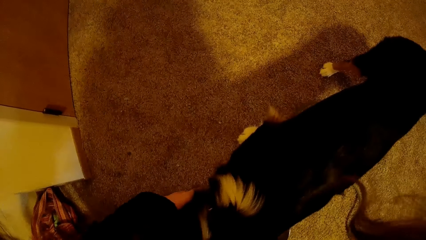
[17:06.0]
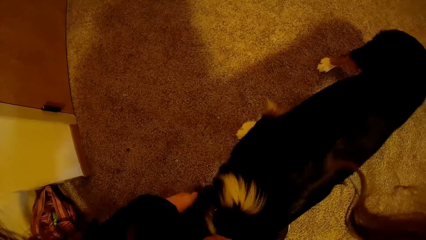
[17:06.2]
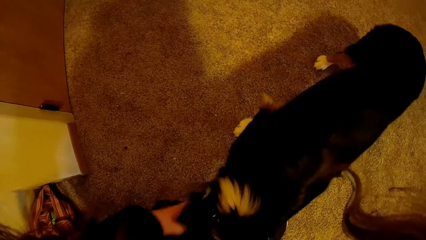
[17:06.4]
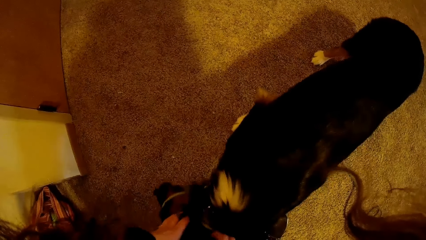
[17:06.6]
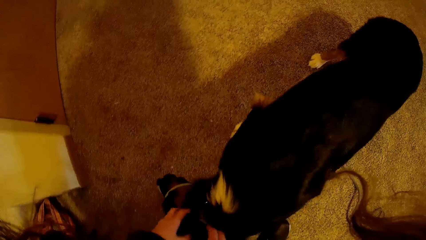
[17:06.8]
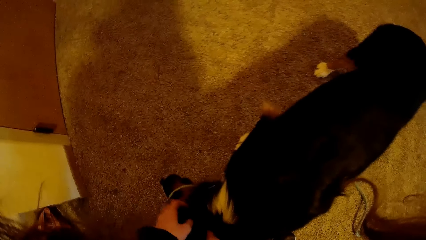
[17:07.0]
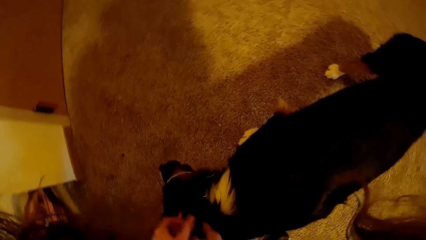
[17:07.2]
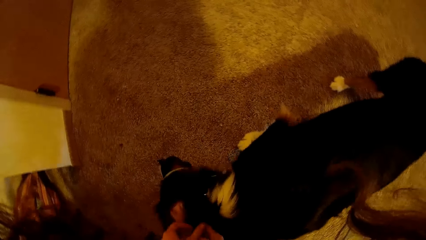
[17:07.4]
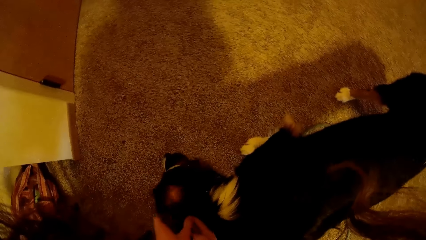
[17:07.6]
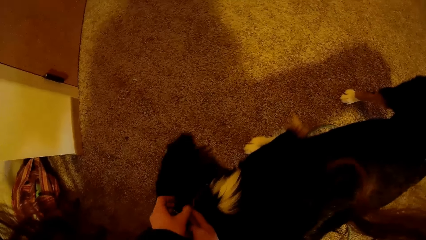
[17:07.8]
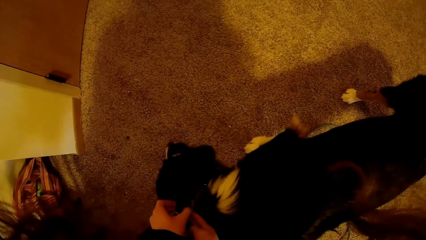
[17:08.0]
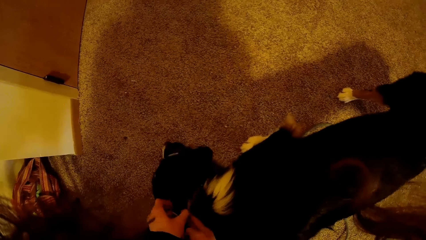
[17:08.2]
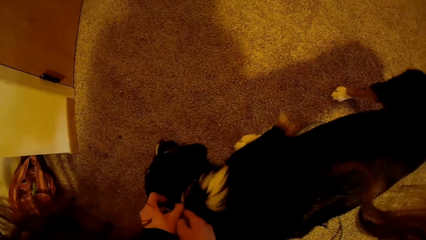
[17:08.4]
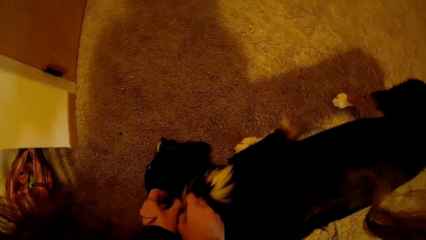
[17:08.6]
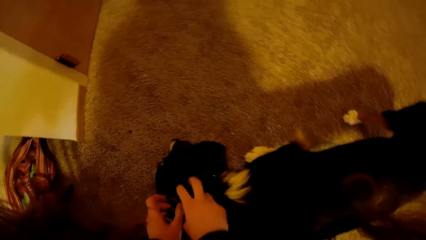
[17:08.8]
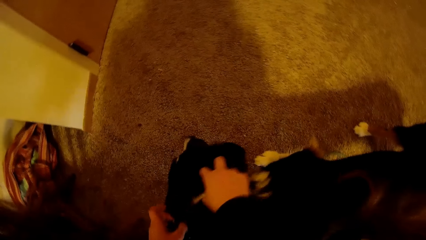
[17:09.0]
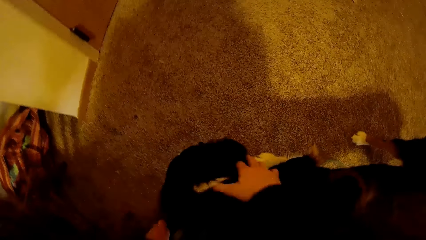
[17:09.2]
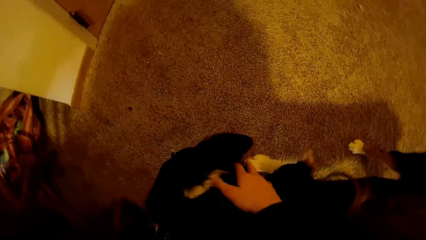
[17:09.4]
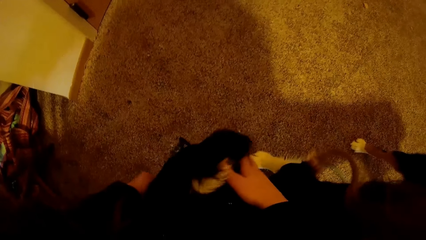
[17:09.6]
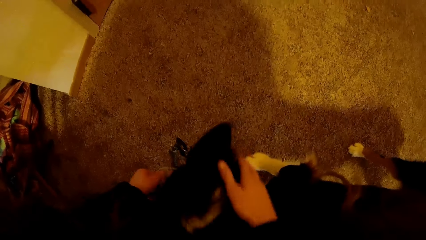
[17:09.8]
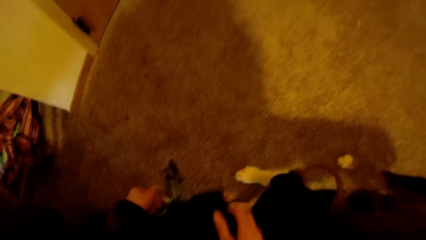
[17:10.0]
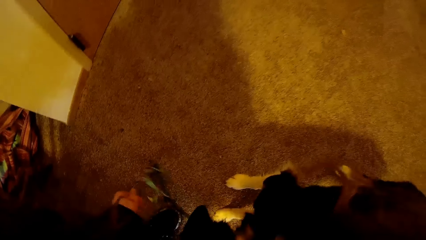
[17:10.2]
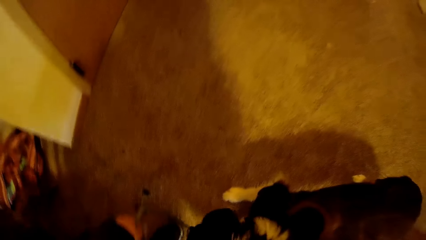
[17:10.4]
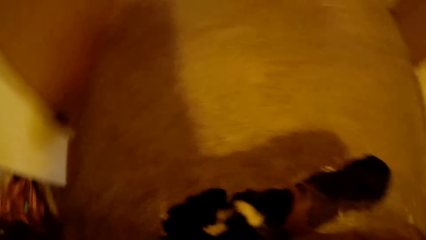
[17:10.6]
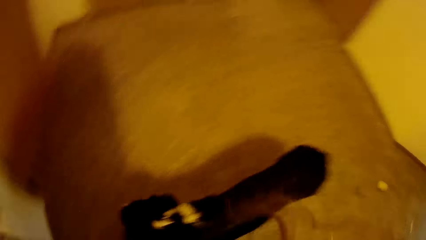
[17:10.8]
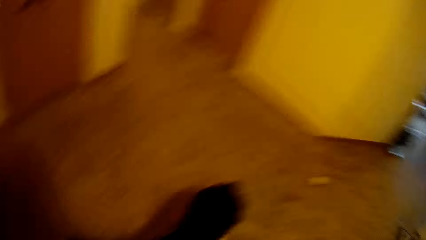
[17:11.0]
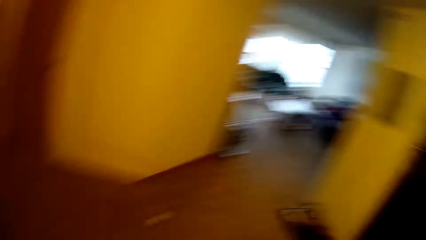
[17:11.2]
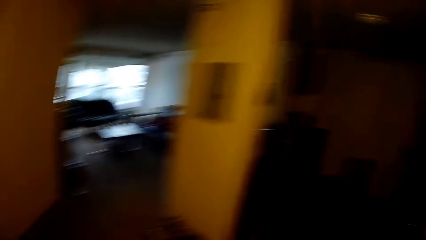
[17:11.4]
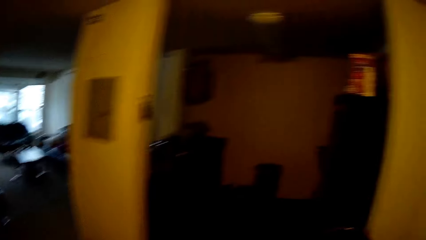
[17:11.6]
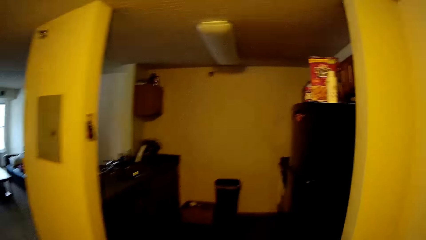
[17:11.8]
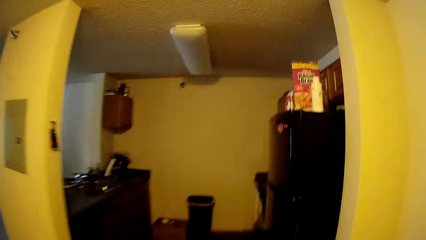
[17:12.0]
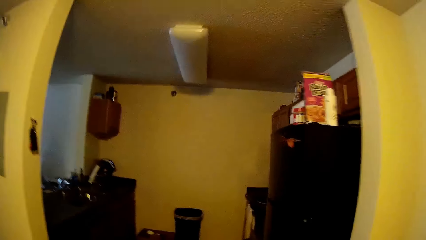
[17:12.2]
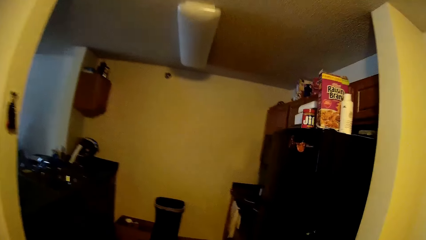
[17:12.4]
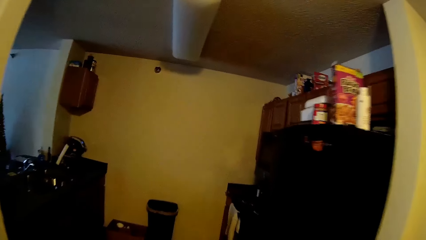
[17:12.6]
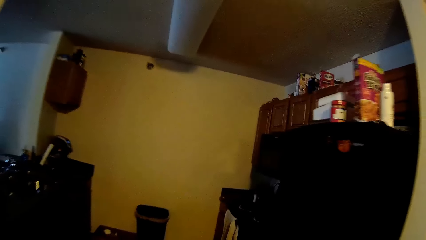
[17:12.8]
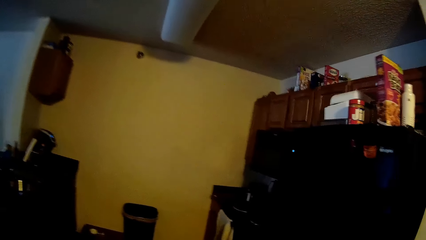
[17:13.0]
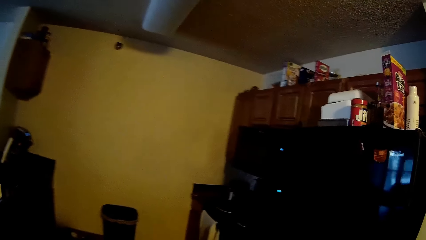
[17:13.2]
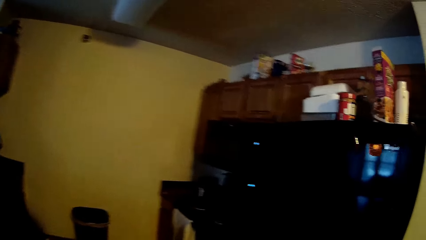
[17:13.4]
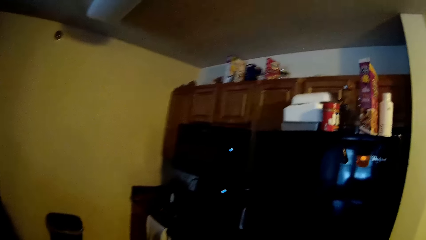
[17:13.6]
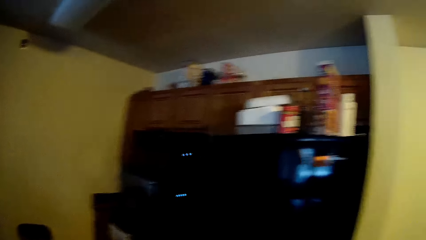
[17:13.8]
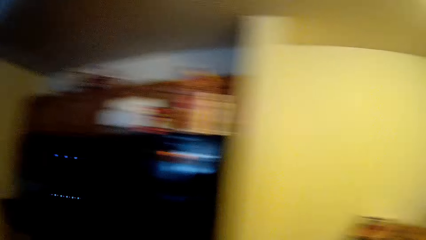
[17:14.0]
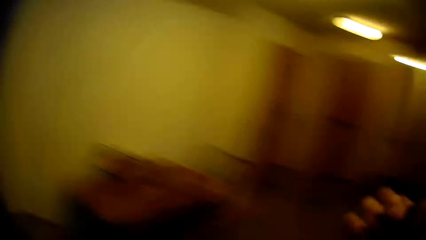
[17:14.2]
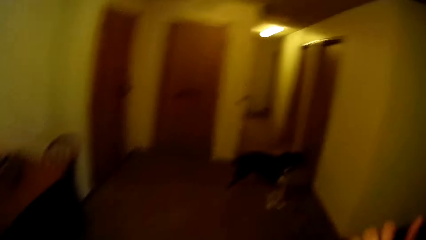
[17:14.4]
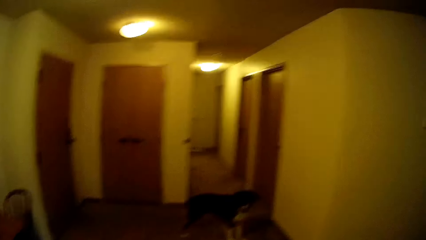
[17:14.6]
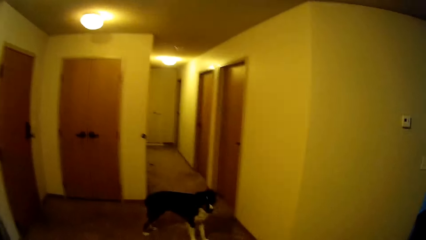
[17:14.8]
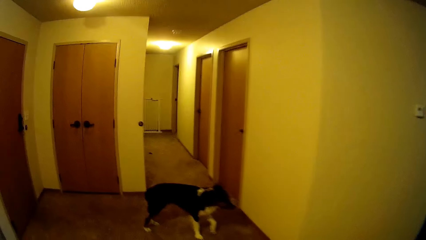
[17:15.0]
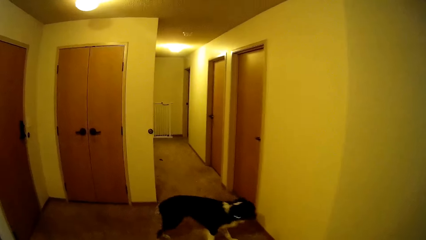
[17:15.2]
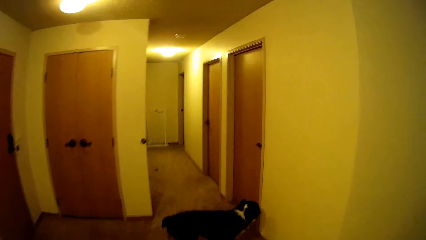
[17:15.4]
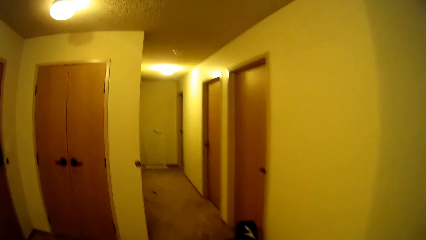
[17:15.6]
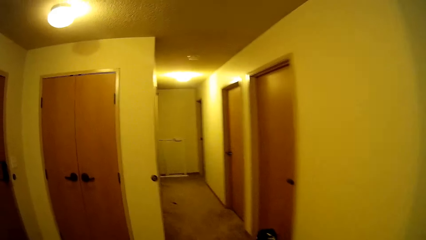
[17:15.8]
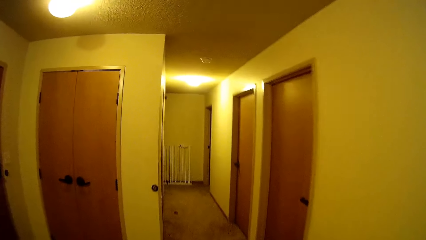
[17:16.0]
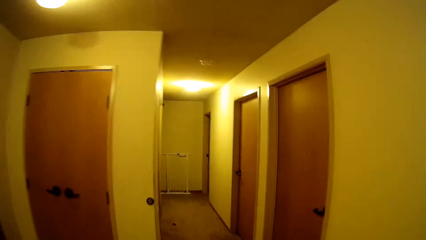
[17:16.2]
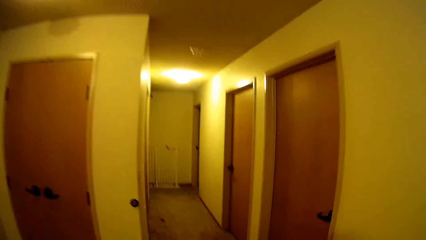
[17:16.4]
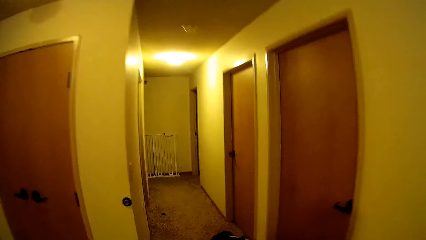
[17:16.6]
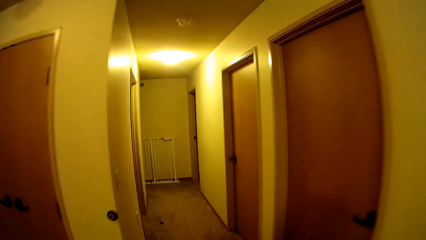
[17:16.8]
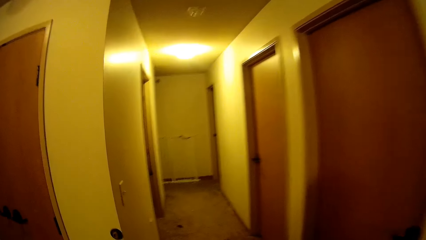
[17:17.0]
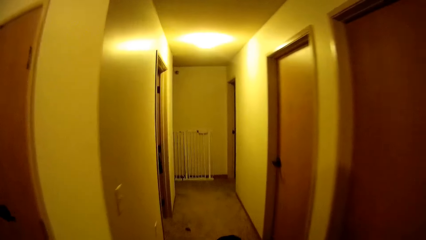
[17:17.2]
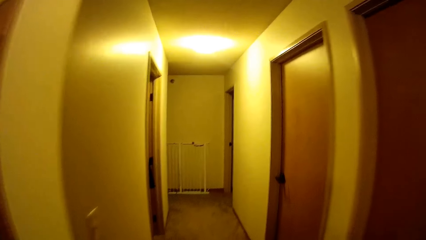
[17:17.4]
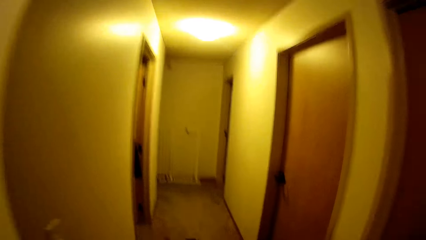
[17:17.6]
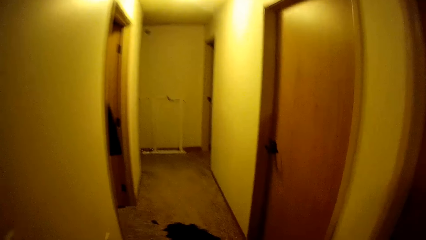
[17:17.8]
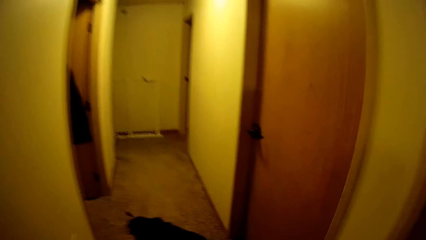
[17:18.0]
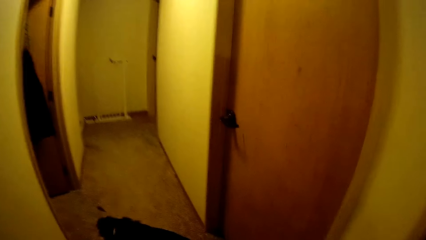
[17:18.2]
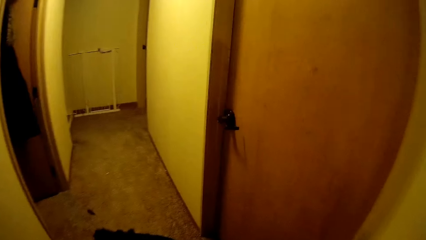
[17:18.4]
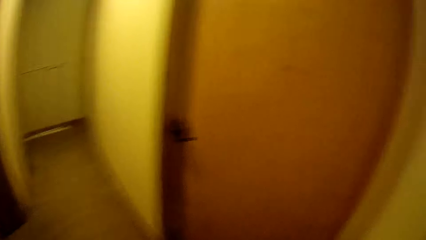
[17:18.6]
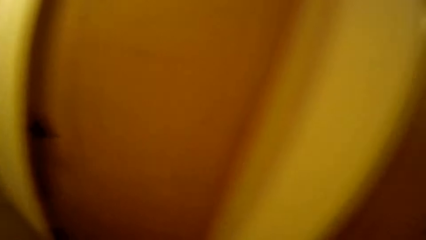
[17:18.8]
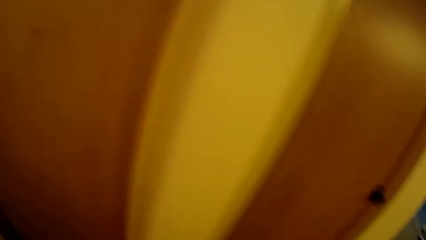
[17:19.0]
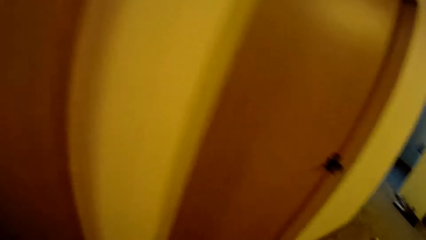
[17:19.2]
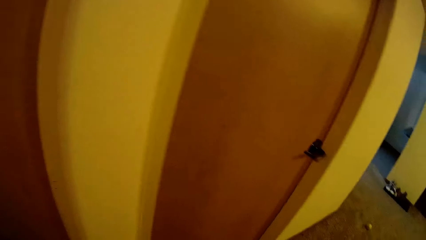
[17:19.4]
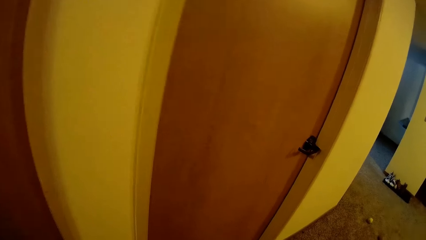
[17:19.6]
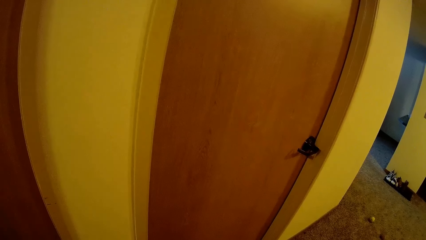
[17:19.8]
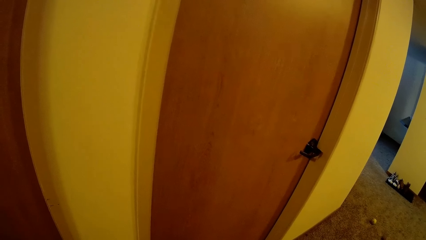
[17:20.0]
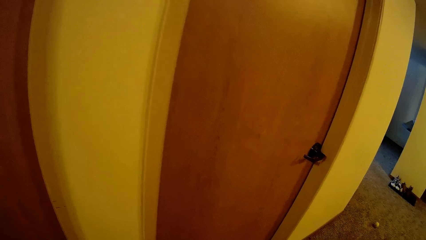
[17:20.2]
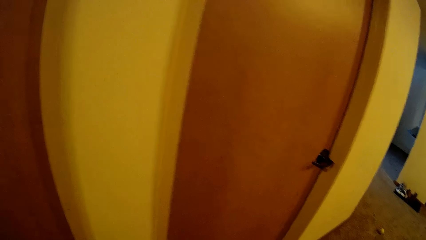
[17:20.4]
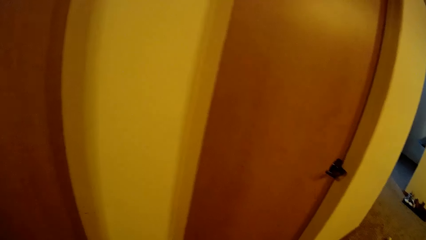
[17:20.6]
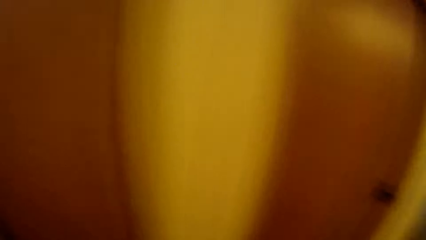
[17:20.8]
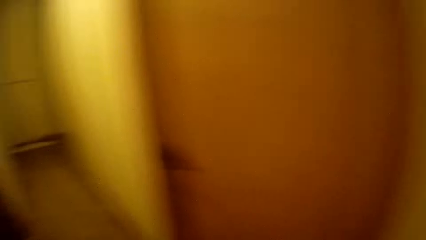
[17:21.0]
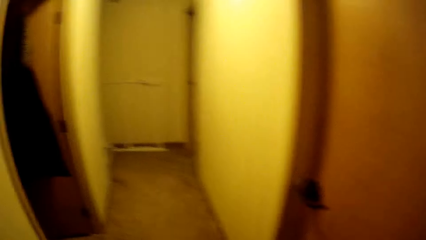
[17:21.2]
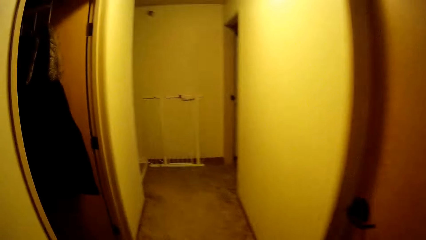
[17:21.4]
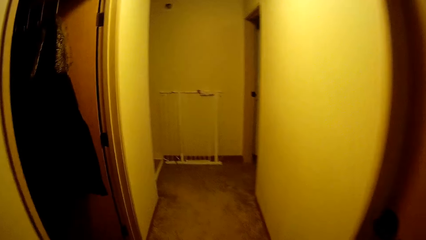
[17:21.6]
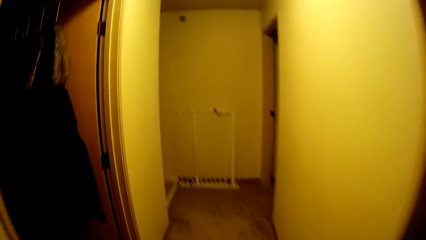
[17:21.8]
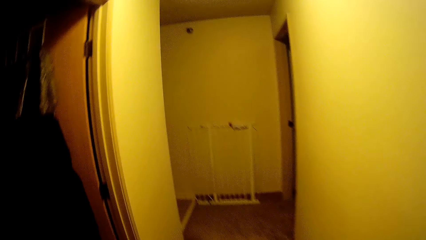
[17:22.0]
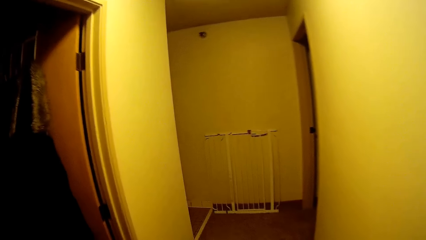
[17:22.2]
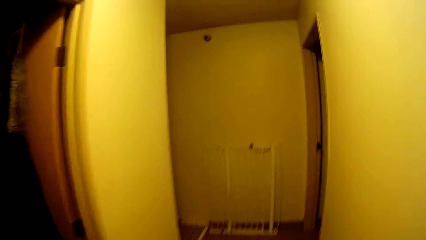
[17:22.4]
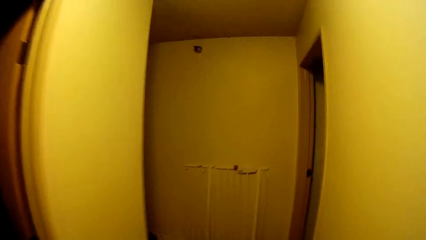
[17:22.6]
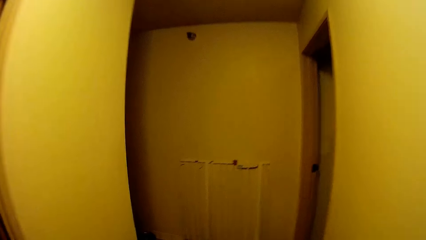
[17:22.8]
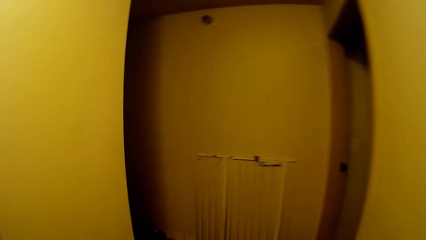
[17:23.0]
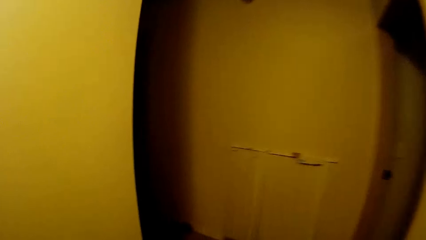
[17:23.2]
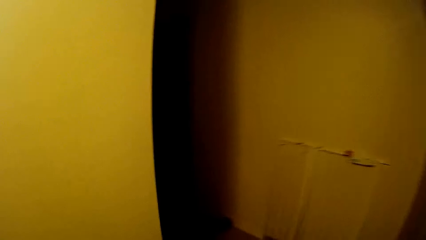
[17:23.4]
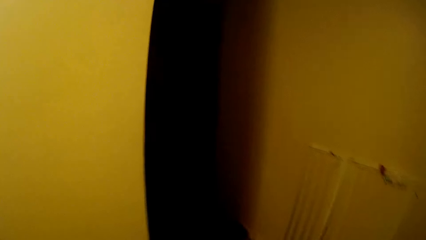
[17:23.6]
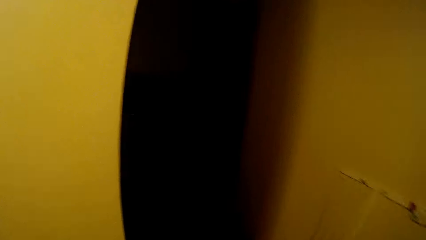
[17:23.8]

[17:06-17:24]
The camera wearer removes the collar from the dog. They hold the dog. They walk around in the house. They look on the door.
